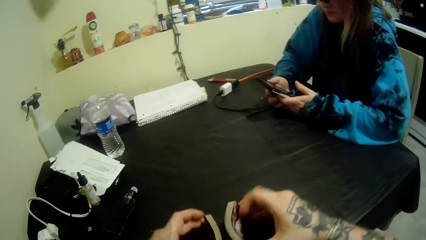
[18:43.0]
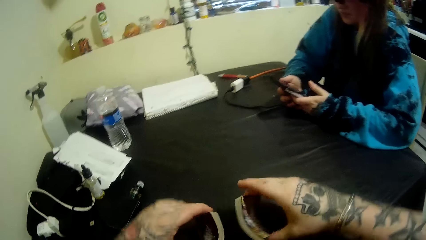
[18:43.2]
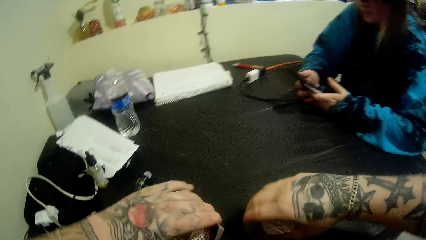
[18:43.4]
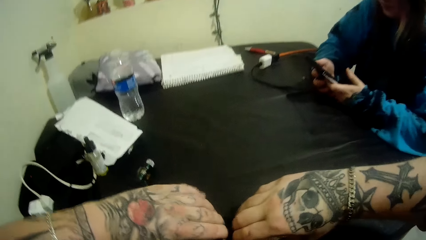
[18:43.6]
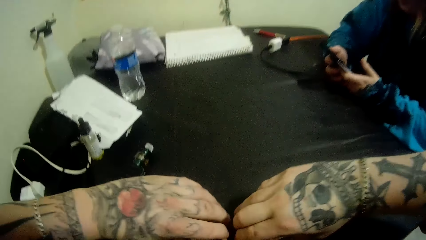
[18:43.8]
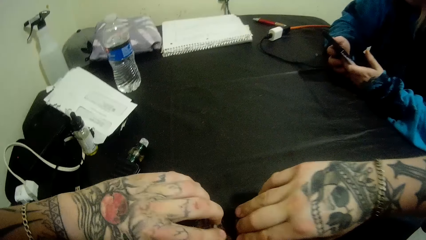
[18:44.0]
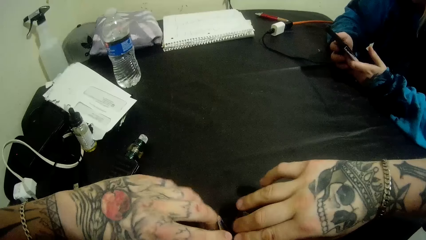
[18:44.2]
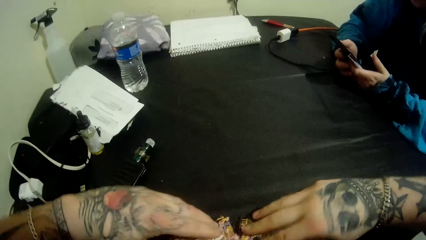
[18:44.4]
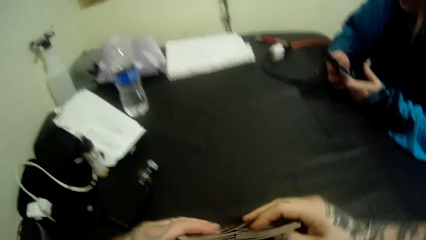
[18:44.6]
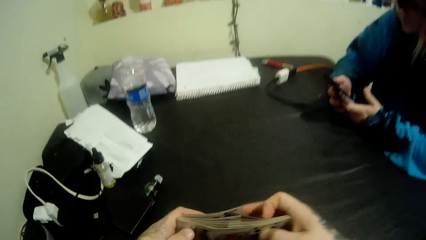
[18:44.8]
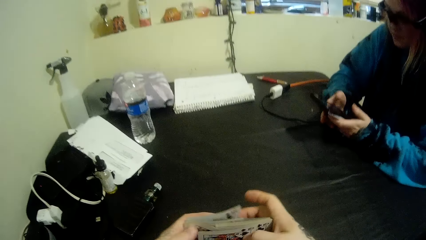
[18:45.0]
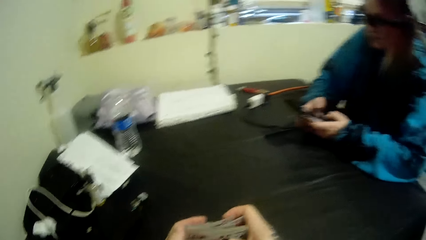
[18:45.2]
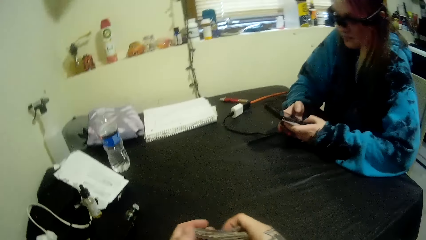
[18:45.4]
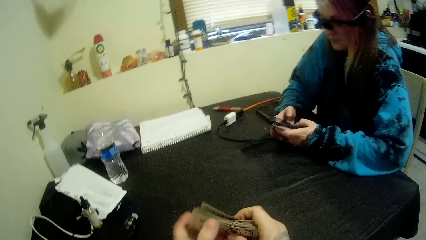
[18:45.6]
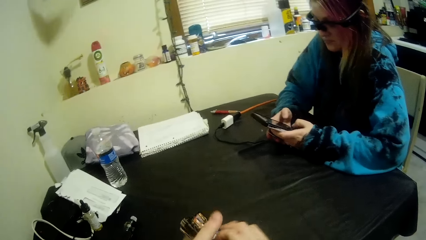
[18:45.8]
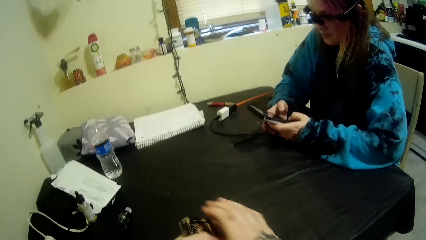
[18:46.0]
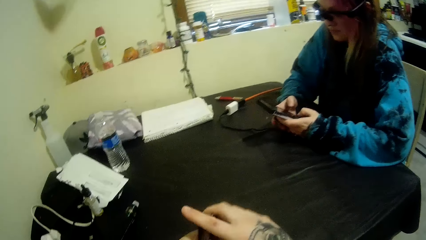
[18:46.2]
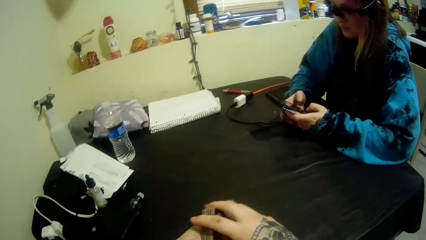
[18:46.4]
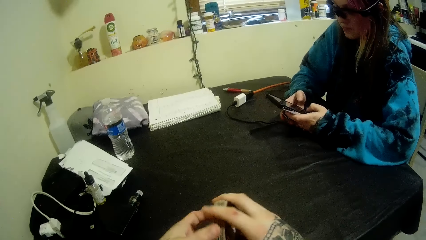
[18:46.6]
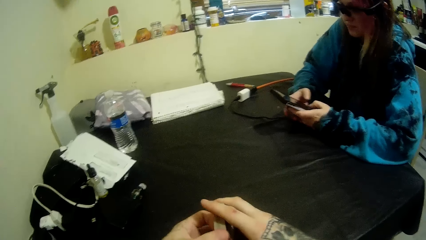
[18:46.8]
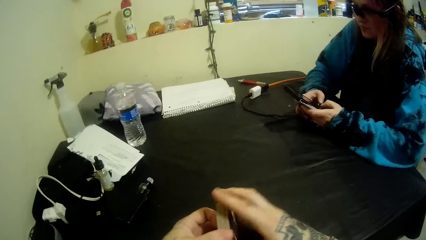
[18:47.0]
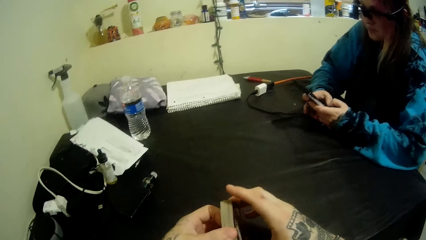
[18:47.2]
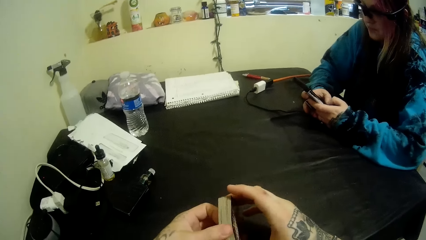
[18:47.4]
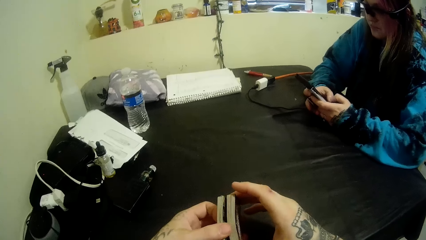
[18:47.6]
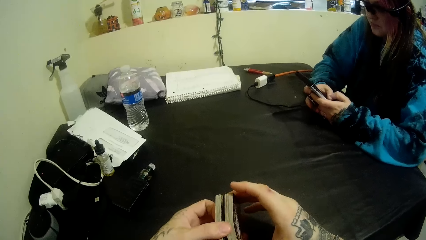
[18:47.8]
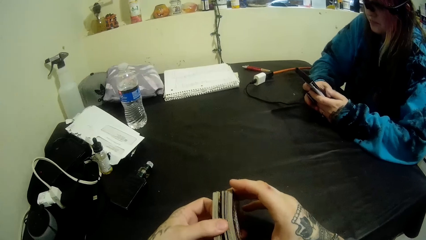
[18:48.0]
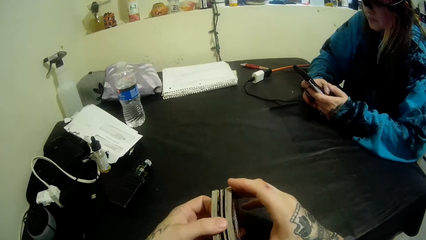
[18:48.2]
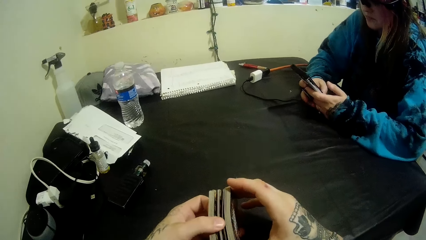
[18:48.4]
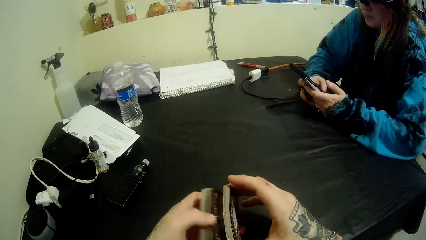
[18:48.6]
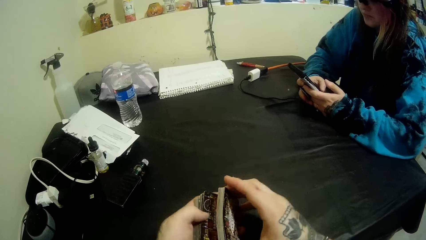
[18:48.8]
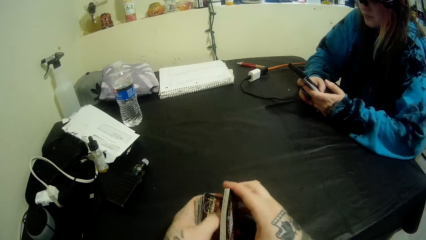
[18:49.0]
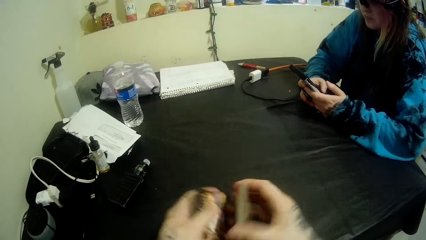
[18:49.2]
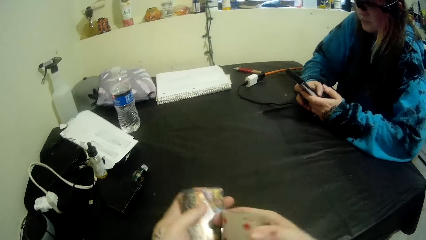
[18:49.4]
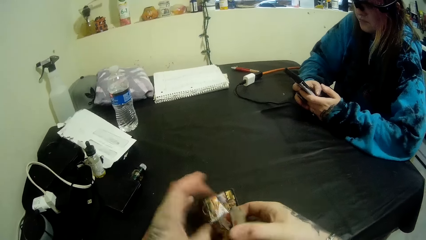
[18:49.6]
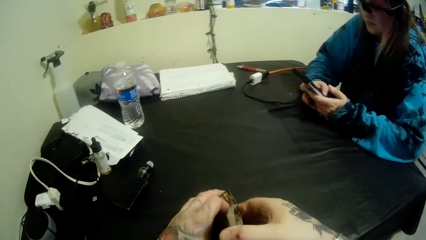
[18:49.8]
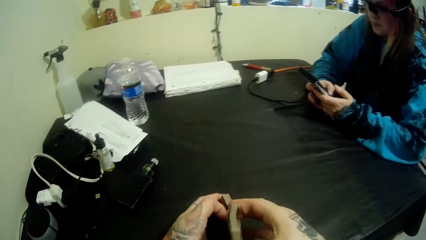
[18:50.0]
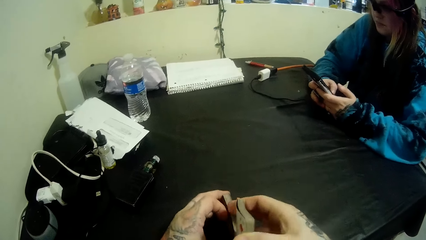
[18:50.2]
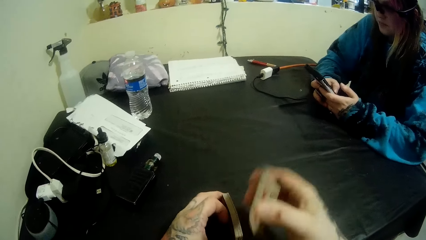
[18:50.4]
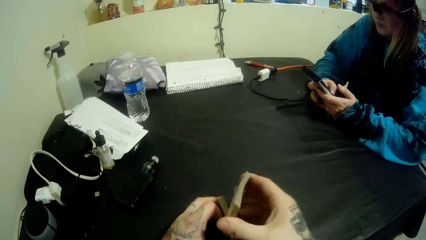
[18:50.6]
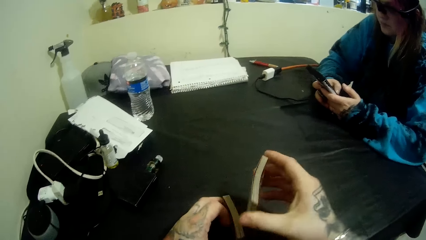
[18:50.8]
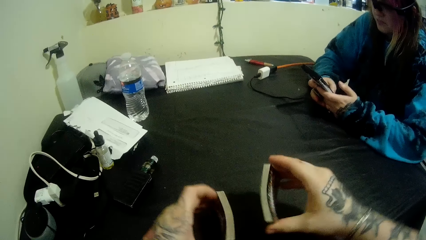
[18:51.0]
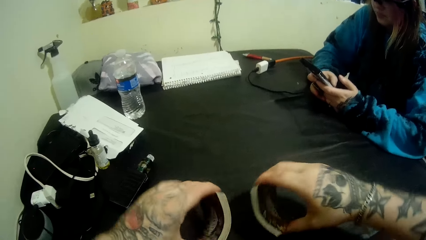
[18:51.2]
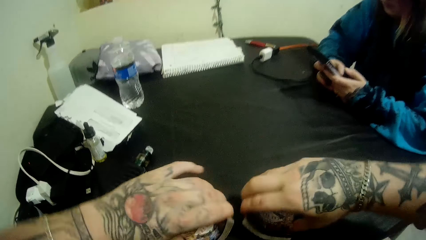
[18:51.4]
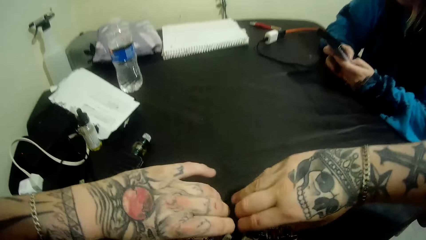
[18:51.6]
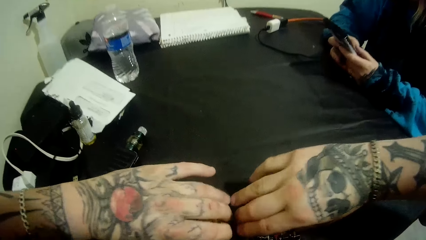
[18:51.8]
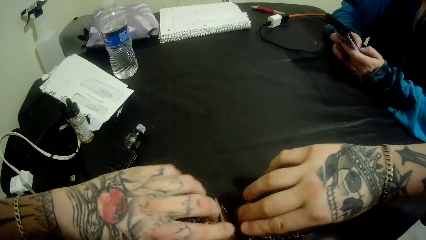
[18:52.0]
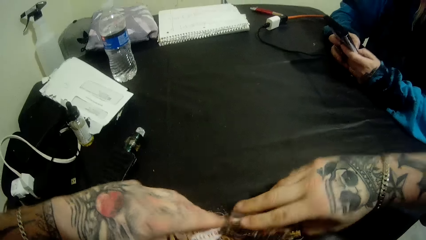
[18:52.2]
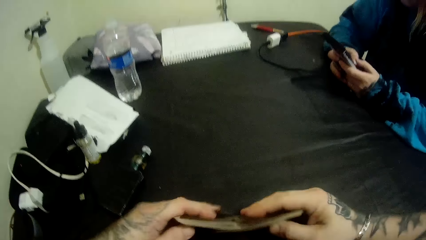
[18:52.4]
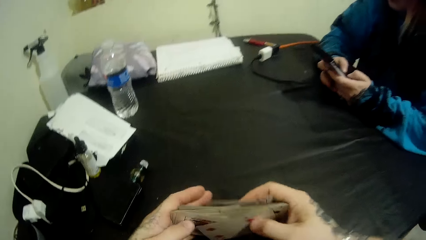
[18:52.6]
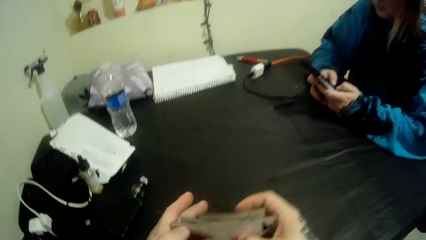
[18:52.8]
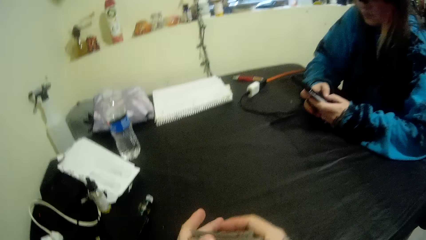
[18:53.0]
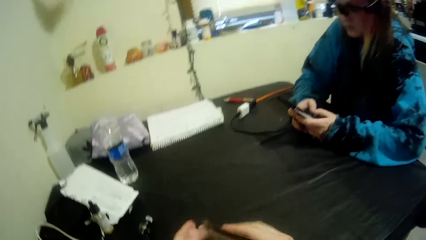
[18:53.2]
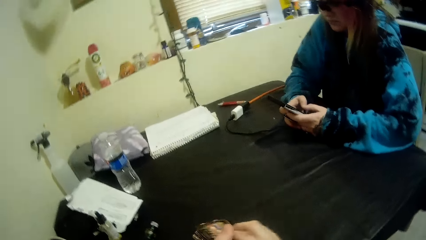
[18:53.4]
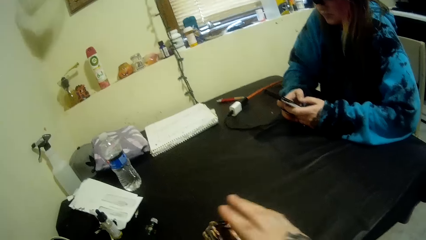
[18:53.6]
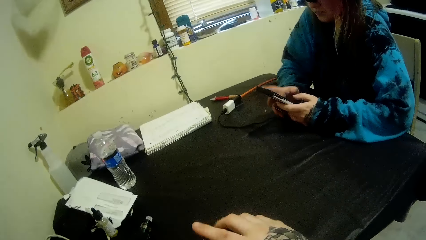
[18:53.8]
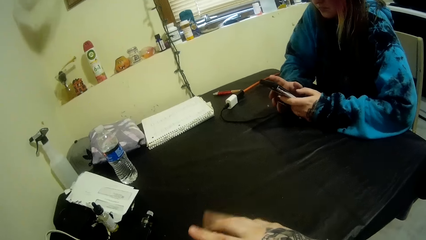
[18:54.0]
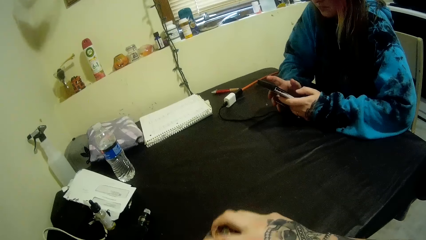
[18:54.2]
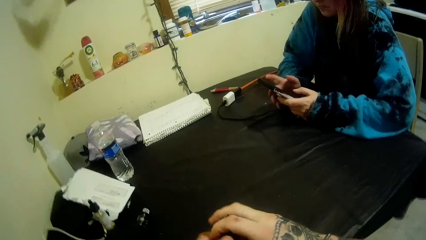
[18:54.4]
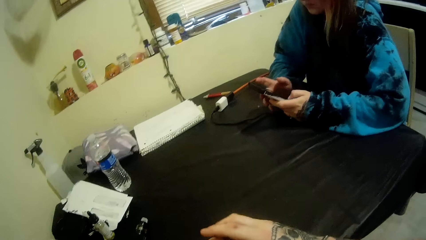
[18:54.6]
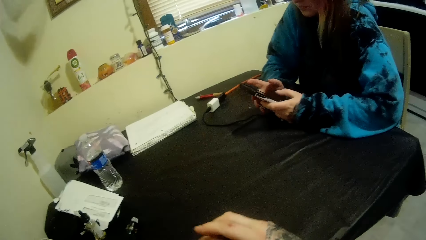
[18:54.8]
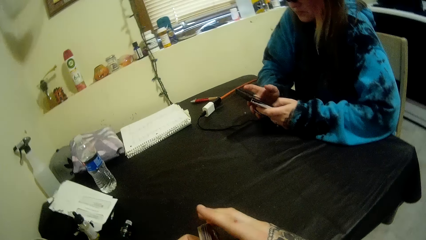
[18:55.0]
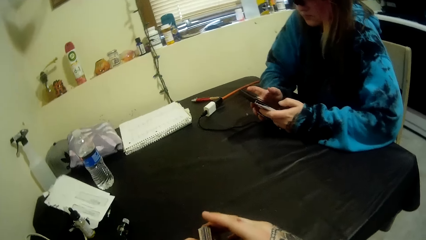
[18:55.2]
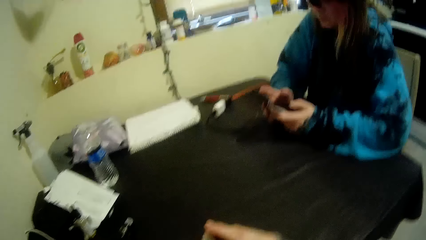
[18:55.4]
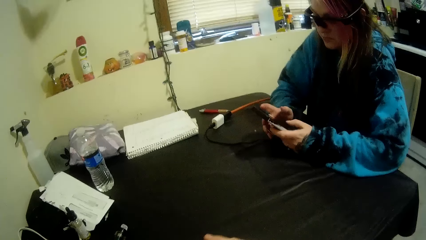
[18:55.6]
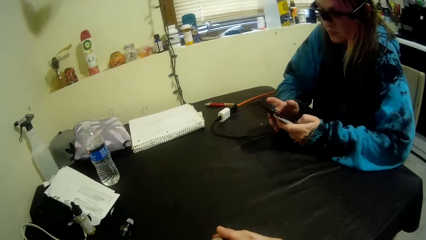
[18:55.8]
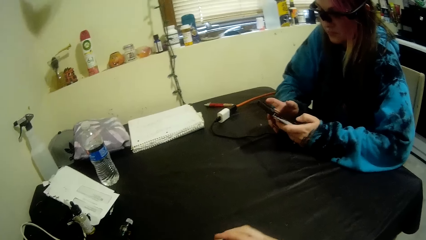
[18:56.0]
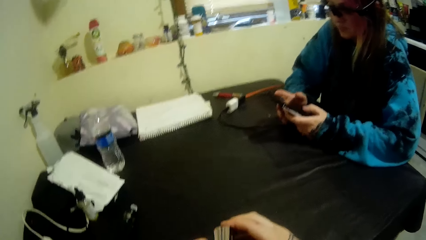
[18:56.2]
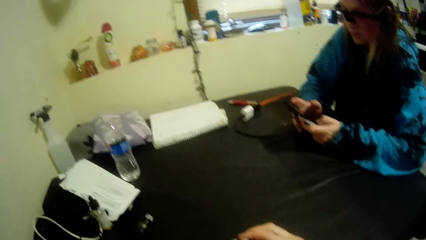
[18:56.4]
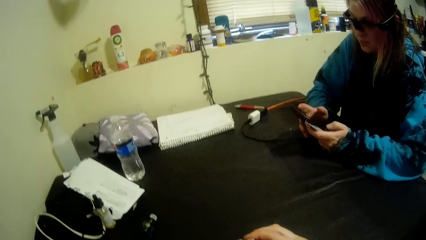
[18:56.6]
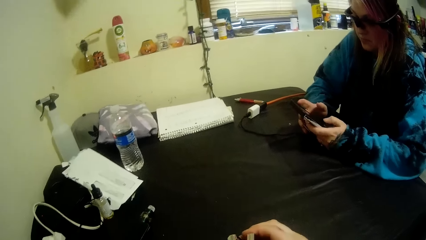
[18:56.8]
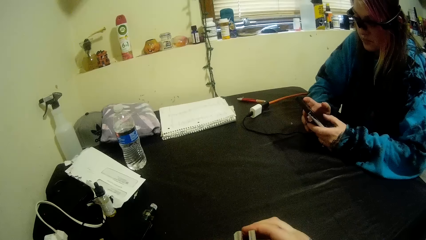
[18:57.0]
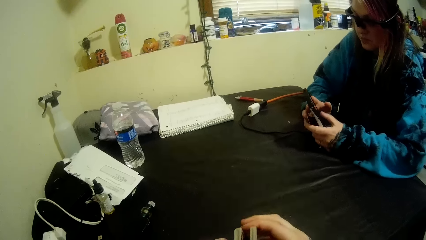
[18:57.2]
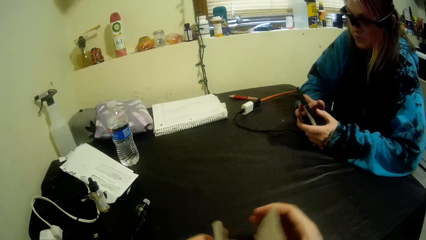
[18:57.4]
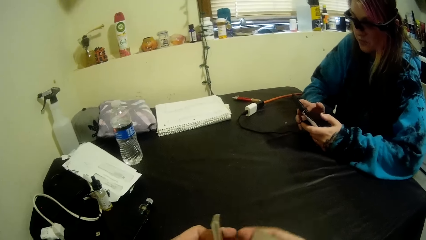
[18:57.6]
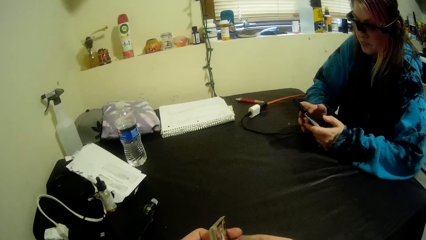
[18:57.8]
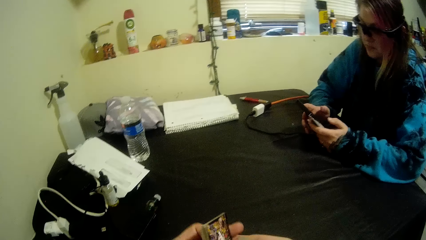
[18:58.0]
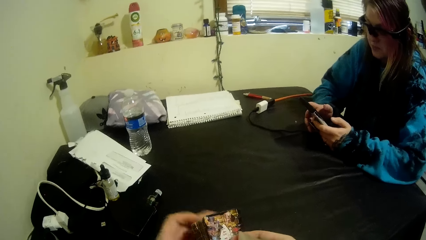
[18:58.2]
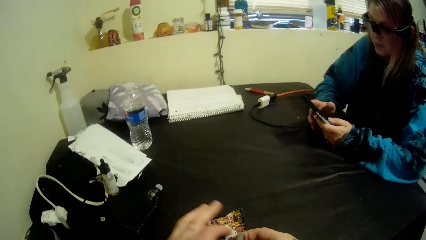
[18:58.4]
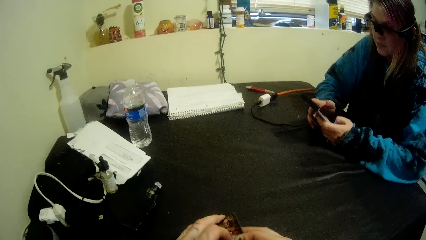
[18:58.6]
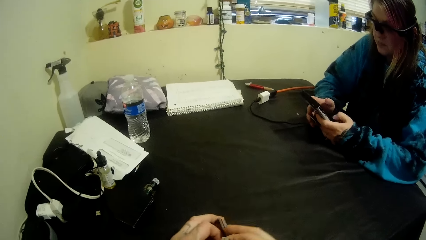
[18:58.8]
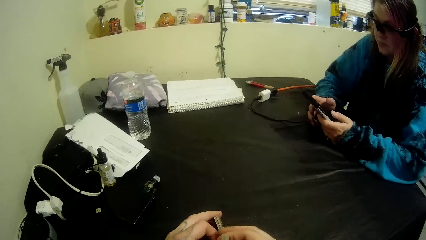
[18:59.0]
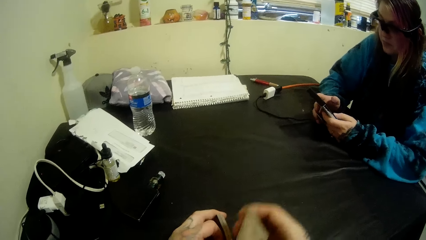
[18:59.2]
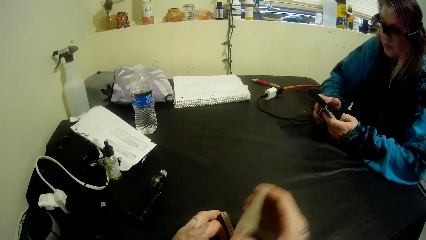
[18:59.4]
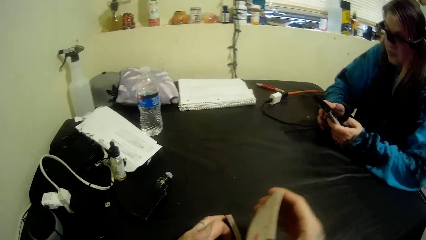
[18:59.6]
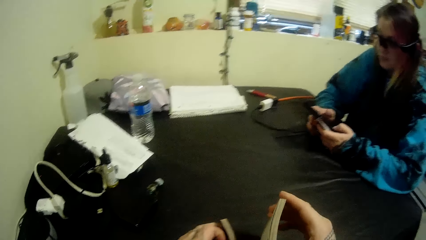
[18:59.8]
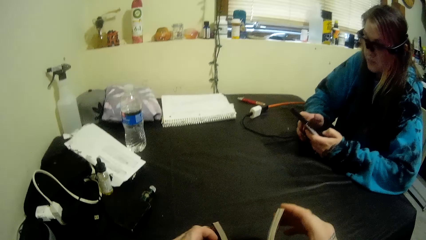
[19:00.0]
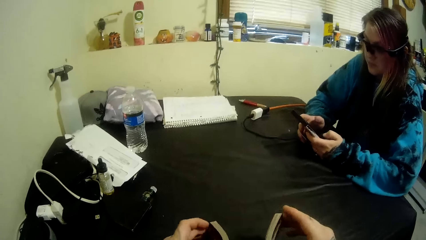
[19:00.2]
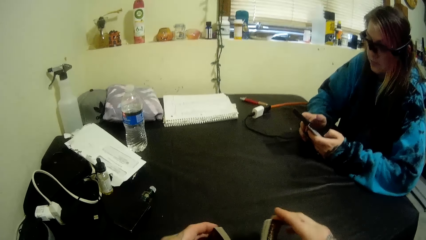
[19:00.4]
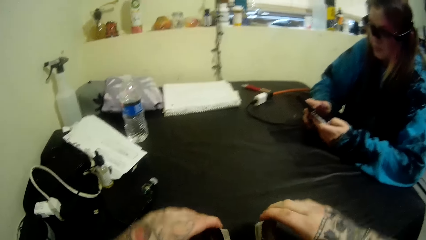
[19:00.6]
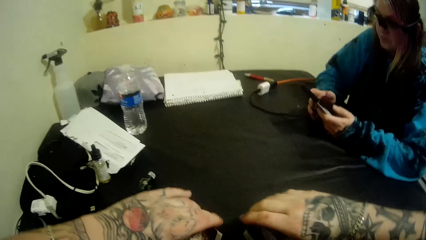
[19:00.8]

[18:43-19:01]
The camera wearer shuffles the cards with his hands. He talks to a woman.
